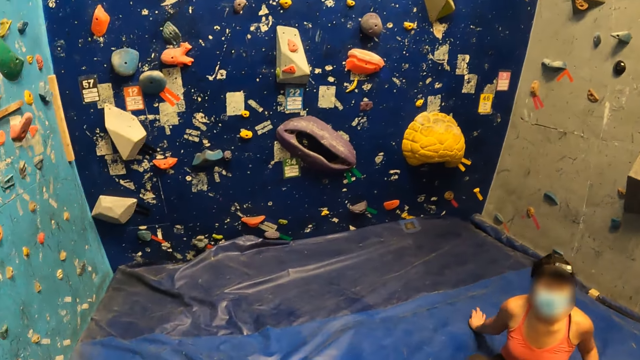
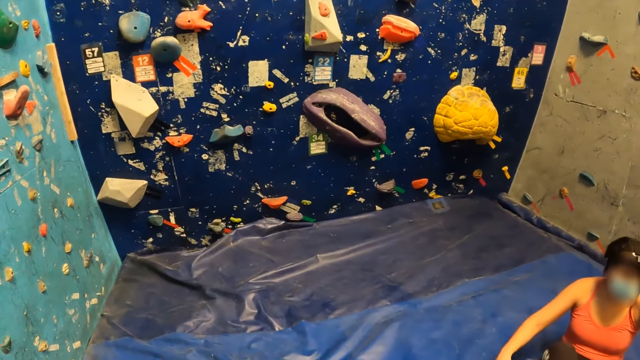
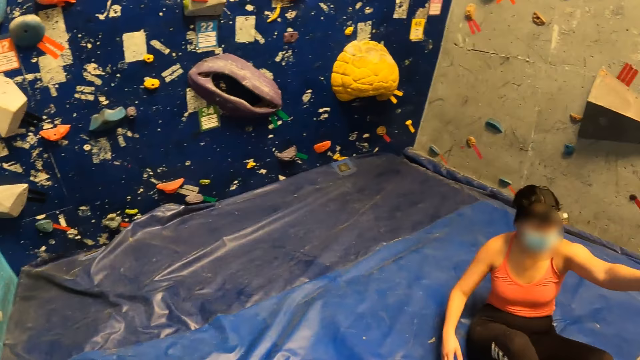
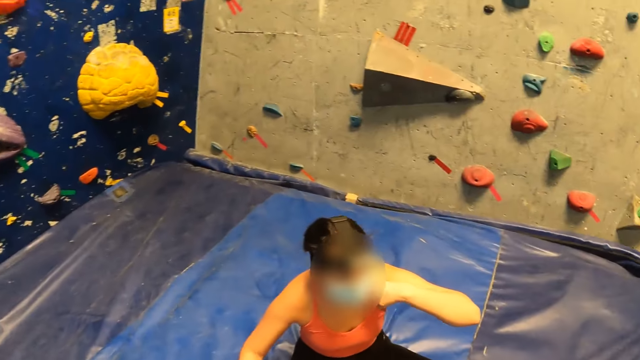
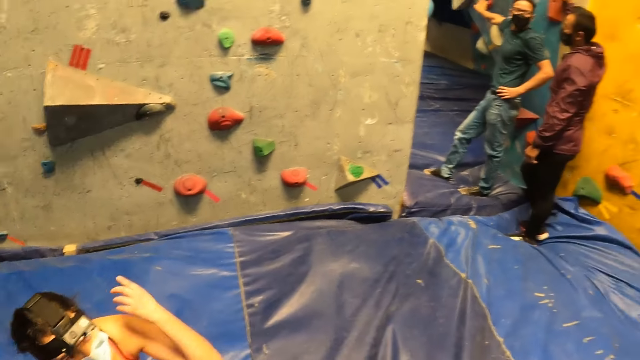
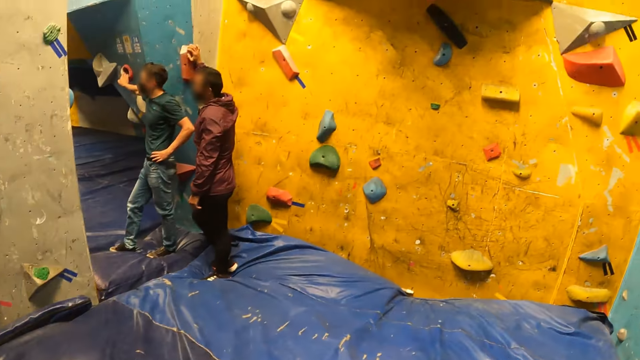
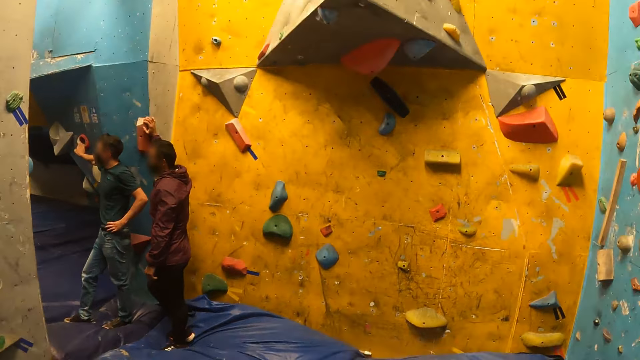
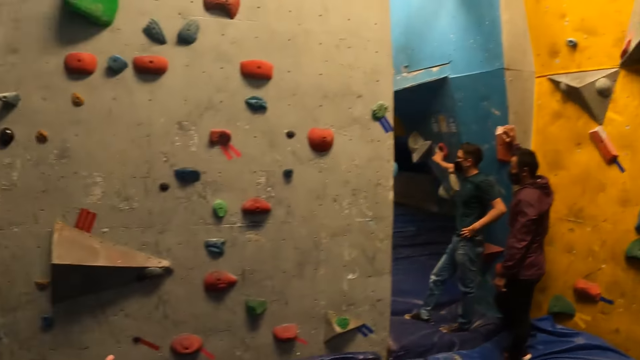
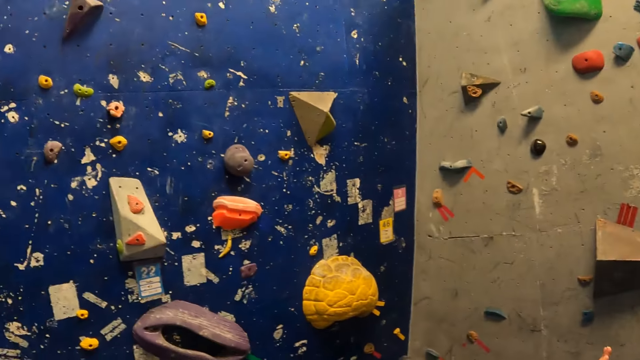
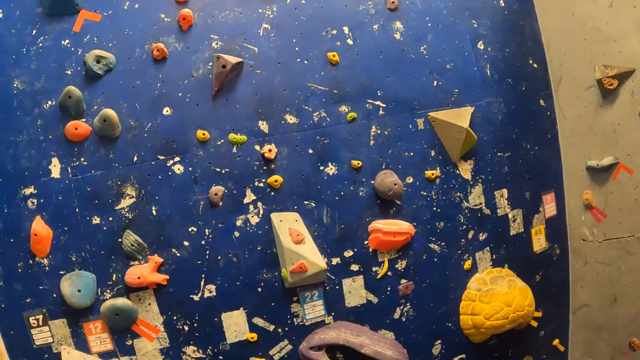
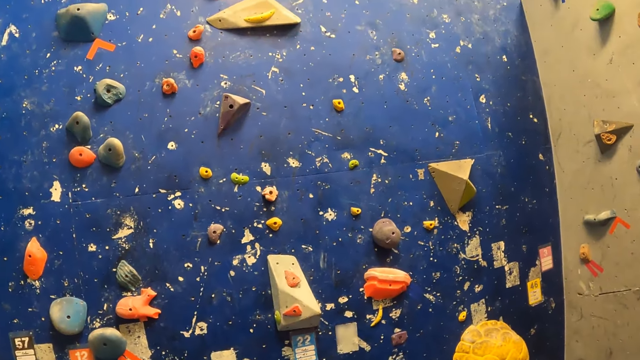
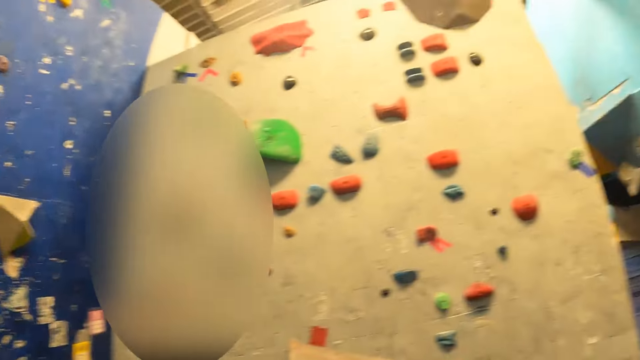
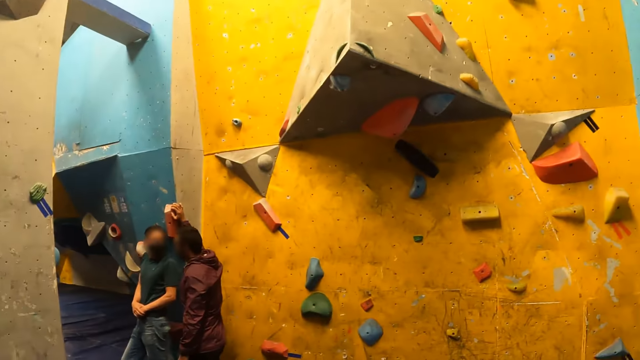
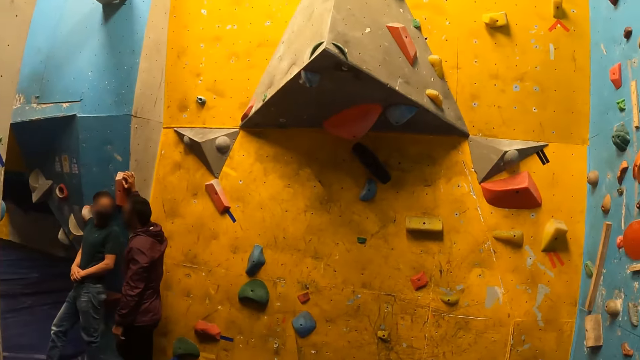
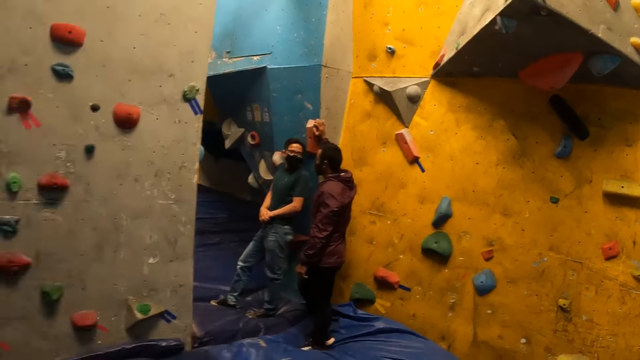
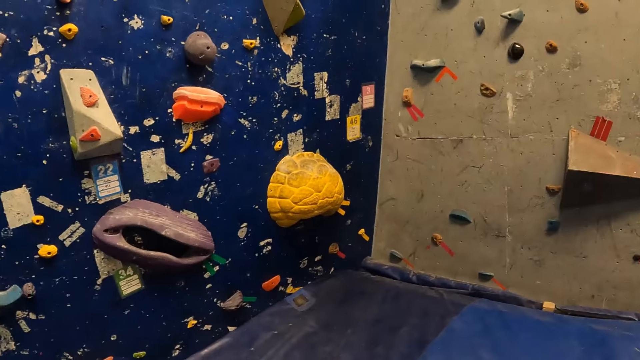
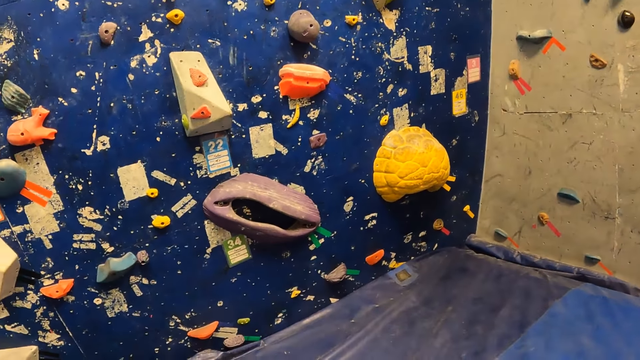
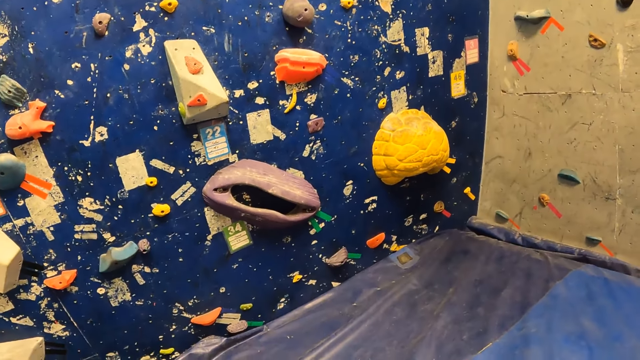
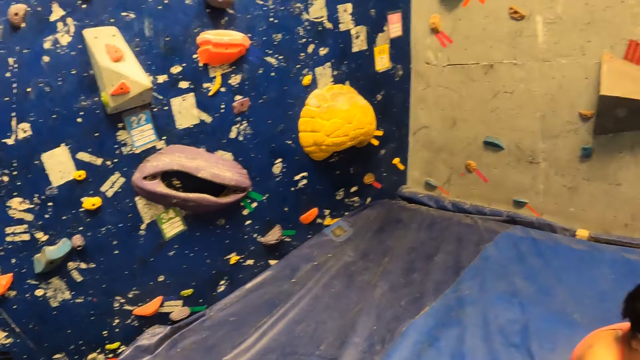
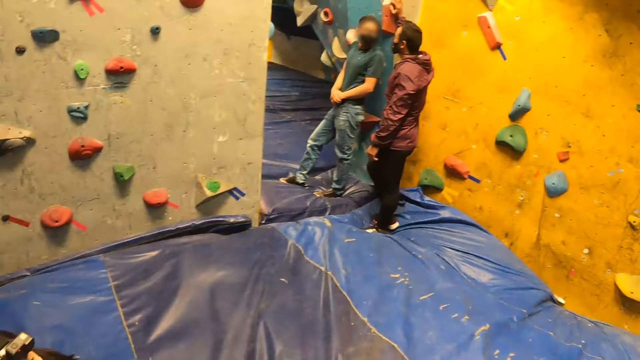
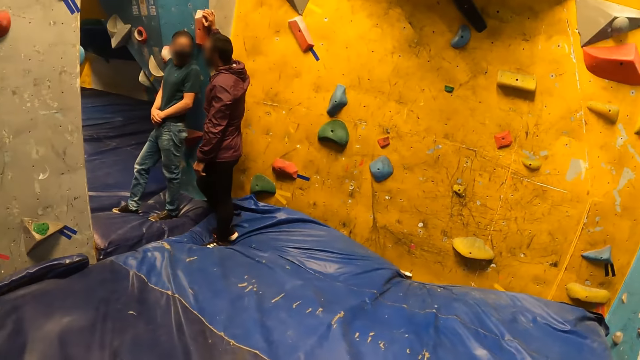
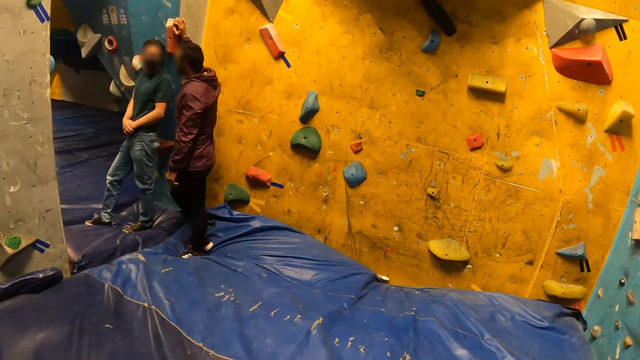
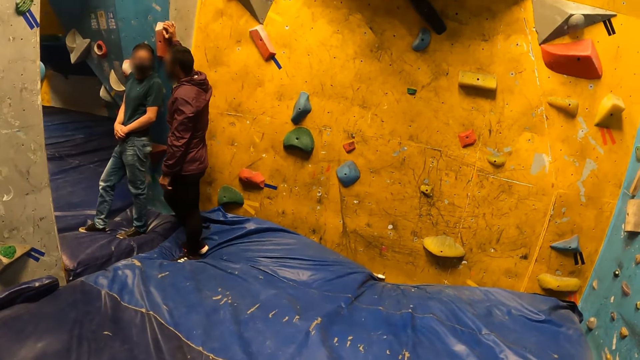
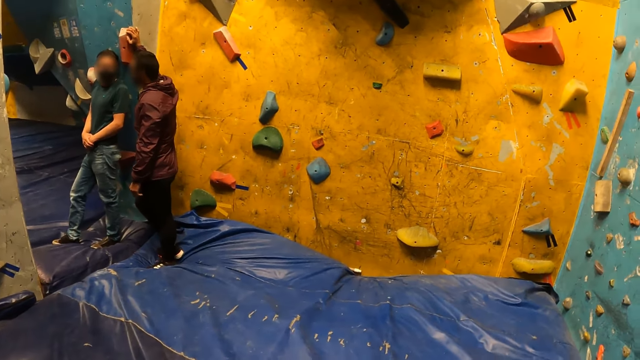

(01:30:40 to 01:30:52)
The woman interacts with the camera wearer. The man interacts with the instructor.

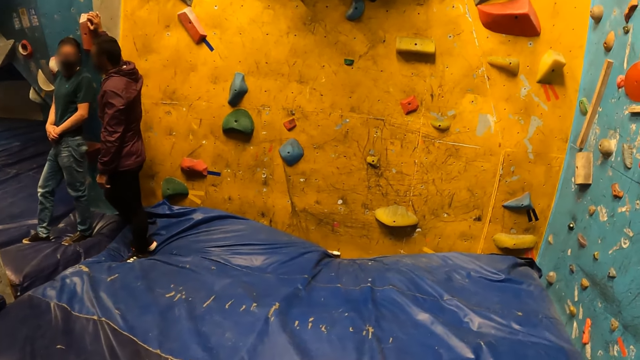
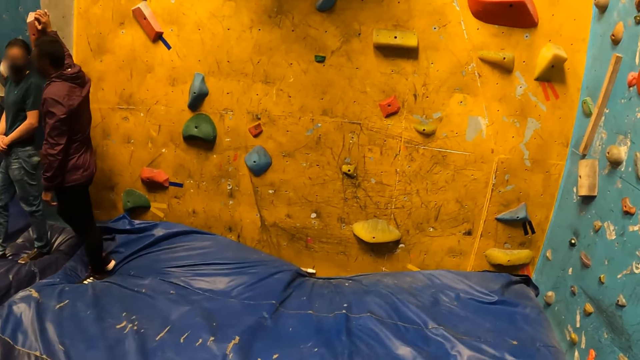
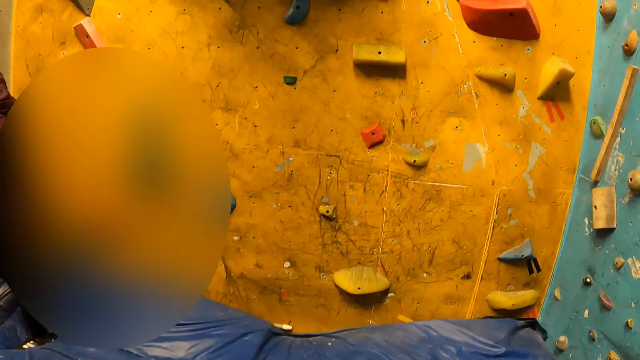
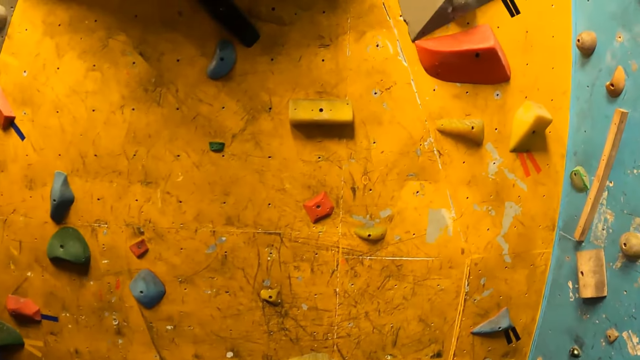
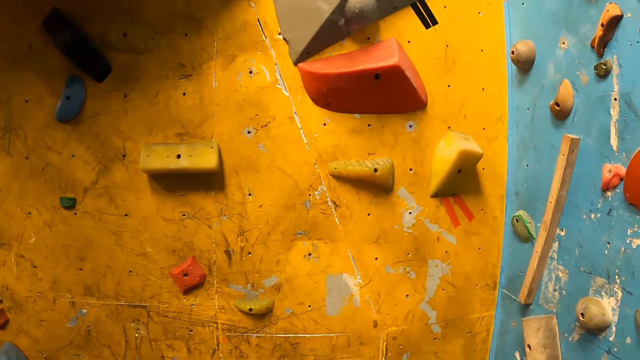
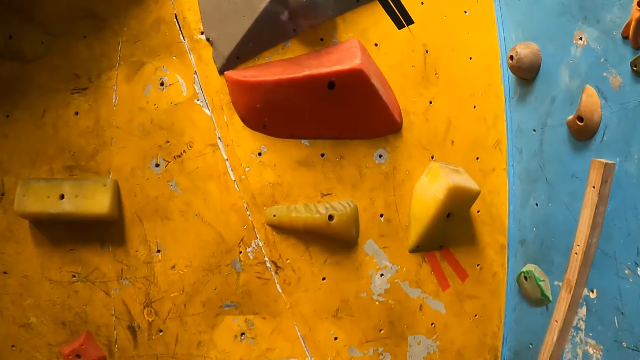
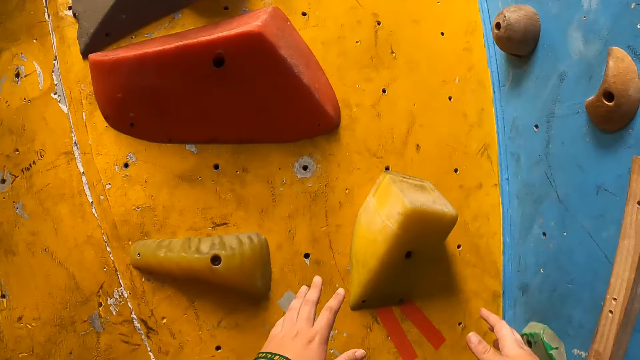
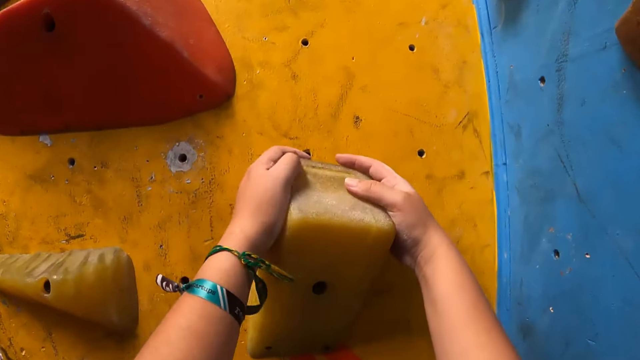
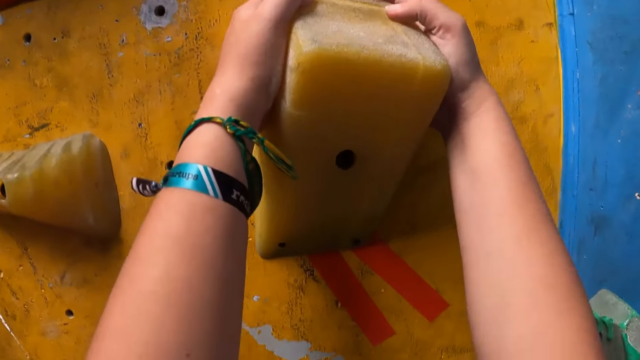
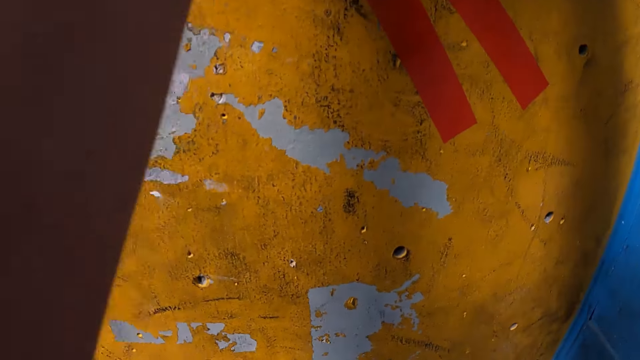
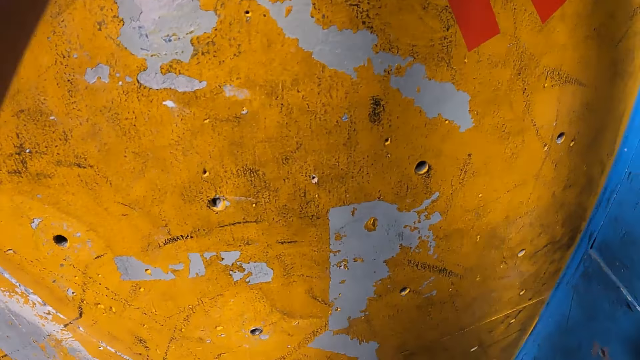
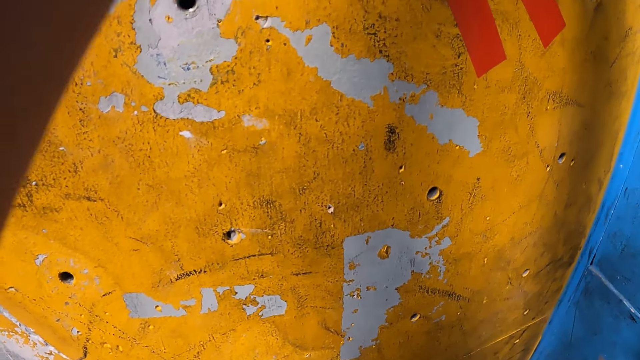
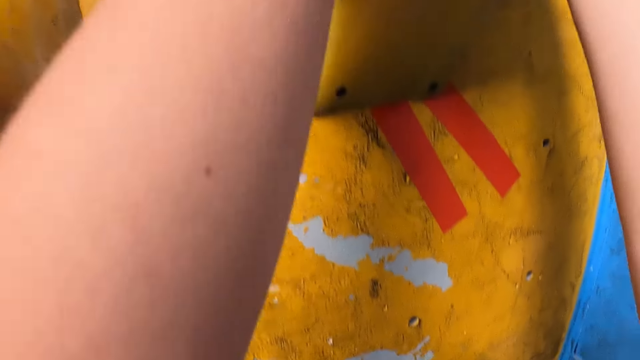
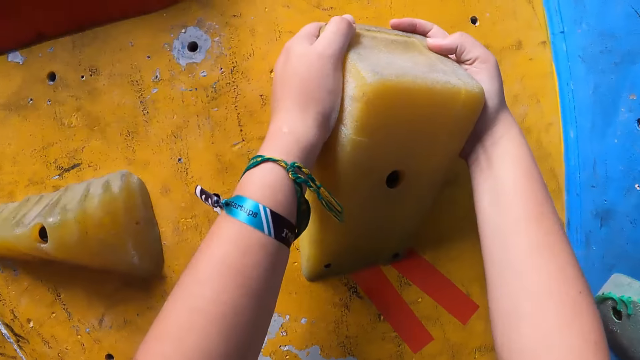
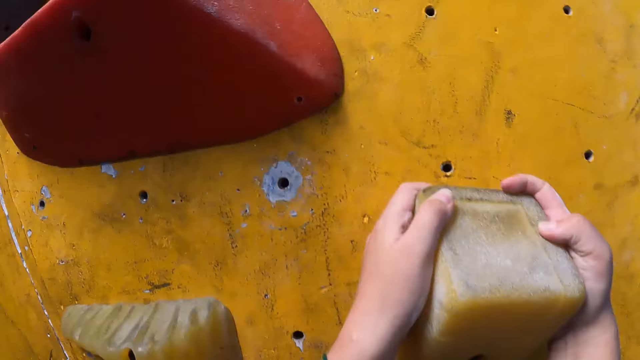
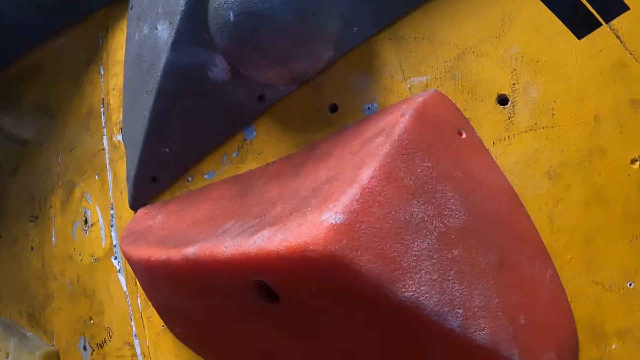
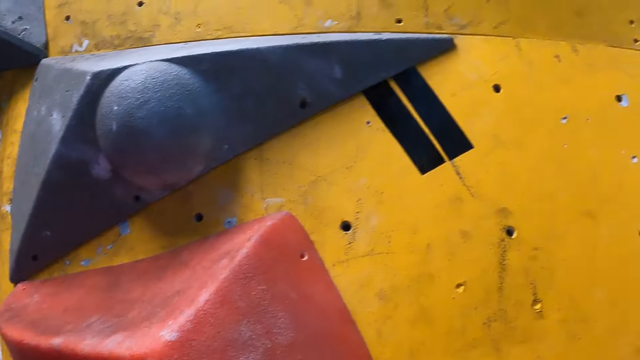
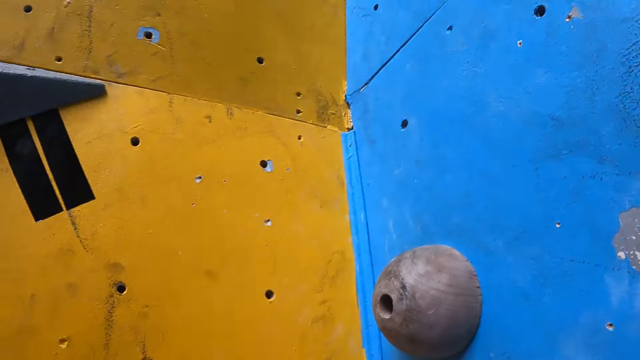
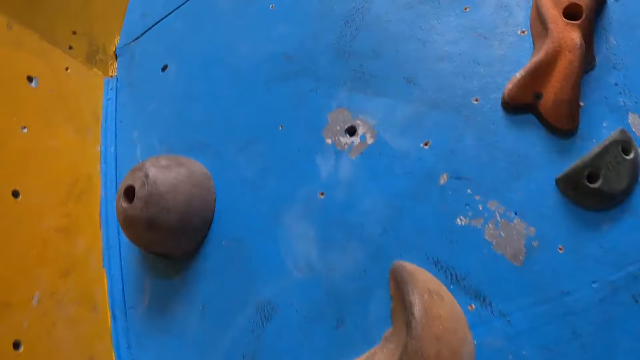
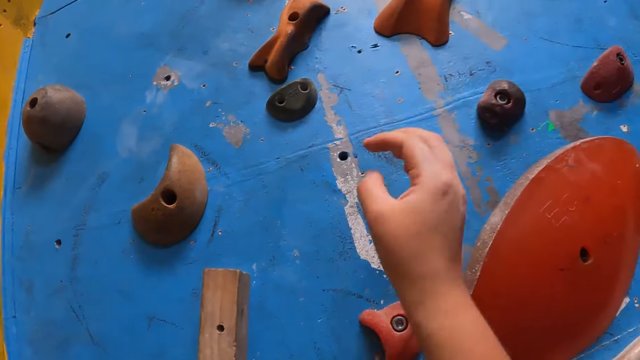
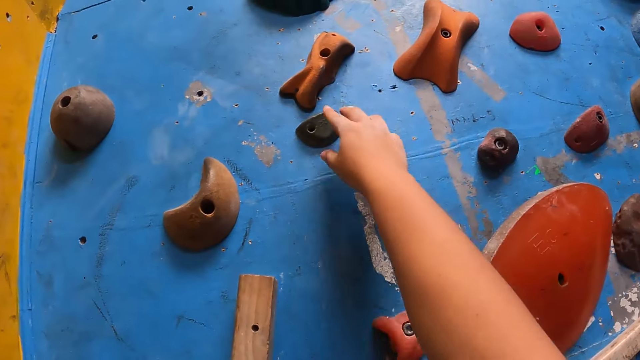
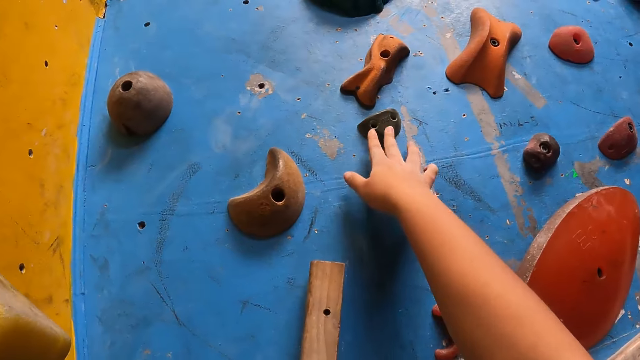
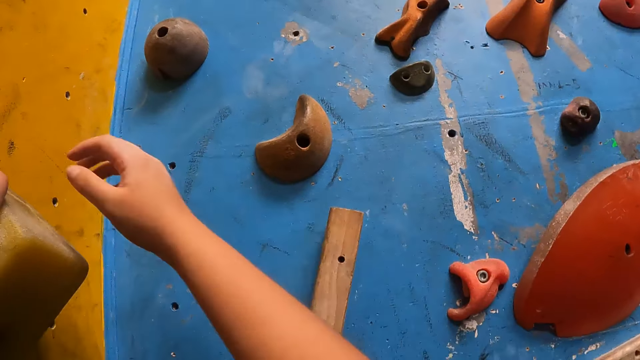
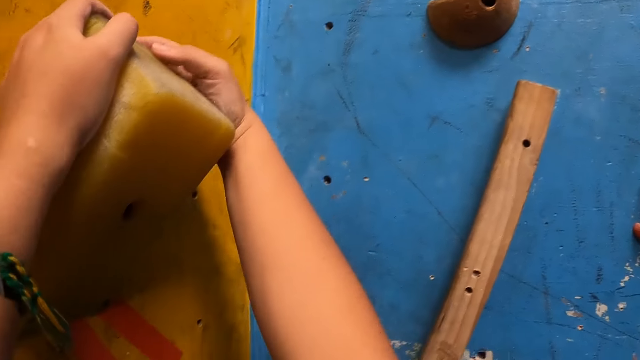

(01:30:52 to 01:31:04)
The camera wearer places both hands on the slab climbing wall. They climb the slab climbing wall with both hands and legs.
